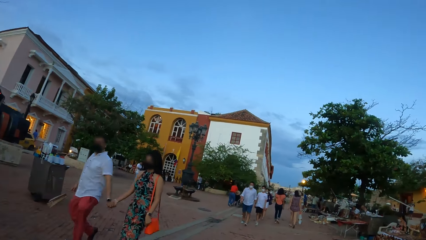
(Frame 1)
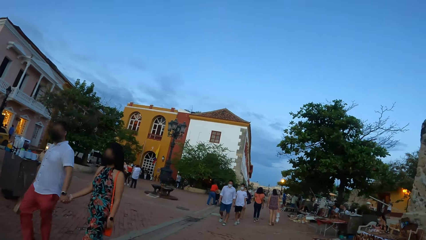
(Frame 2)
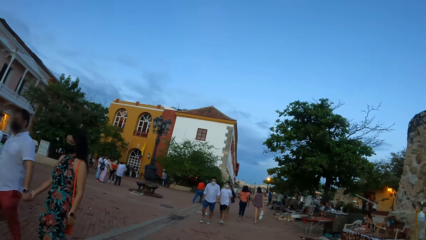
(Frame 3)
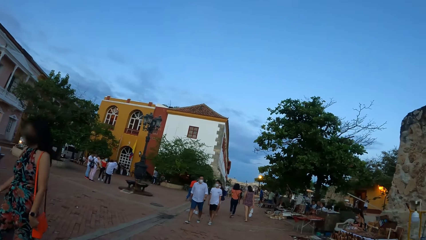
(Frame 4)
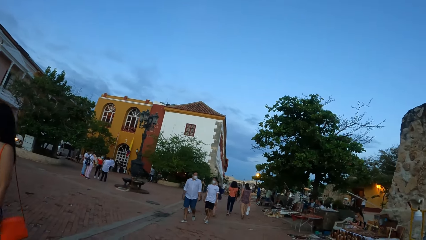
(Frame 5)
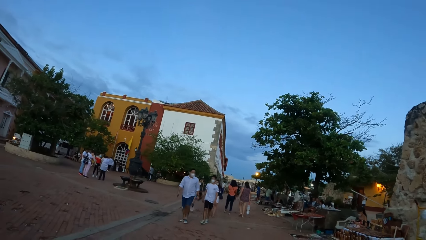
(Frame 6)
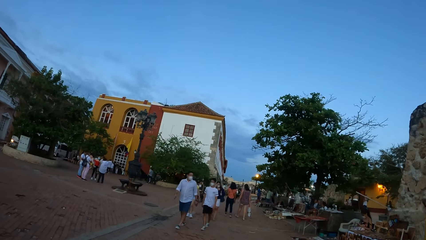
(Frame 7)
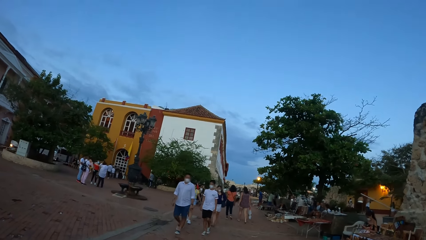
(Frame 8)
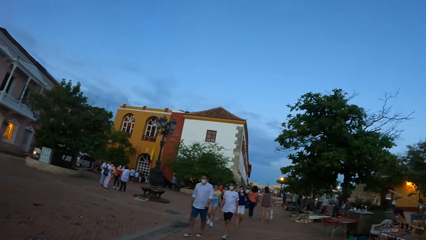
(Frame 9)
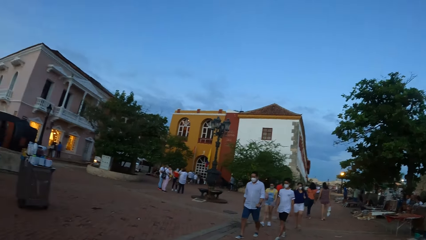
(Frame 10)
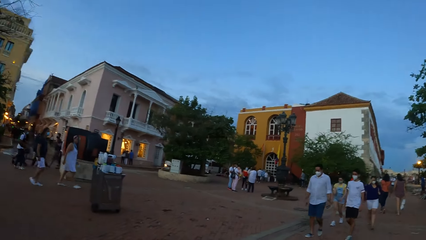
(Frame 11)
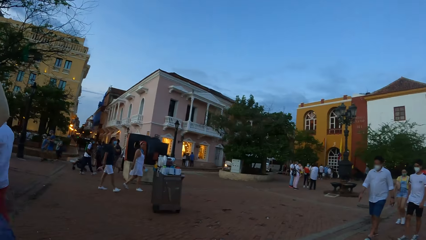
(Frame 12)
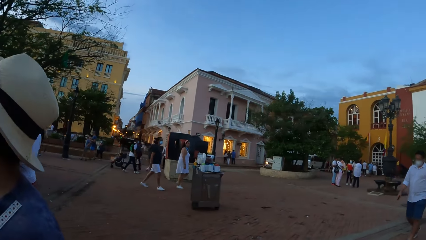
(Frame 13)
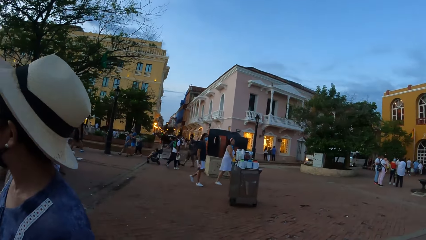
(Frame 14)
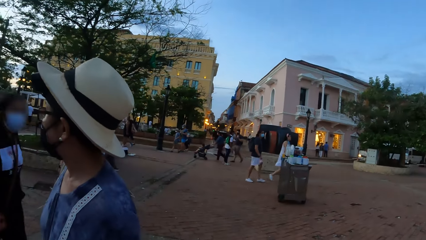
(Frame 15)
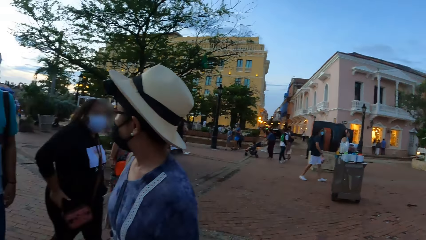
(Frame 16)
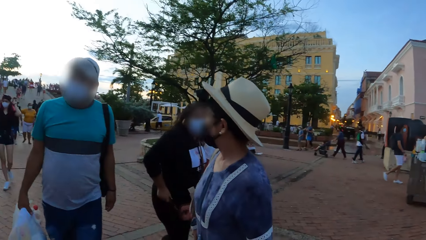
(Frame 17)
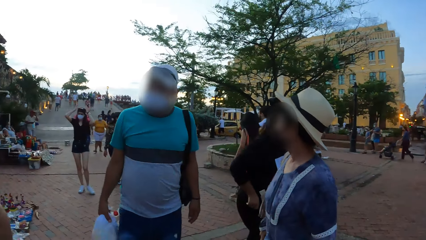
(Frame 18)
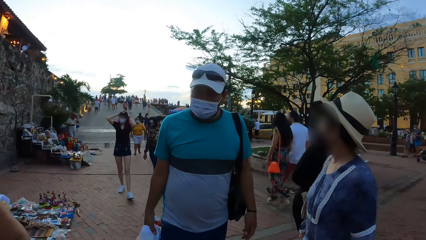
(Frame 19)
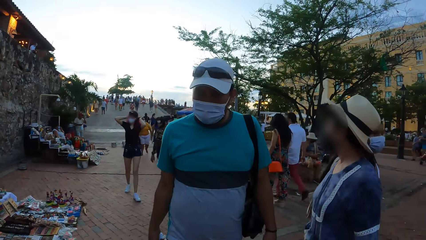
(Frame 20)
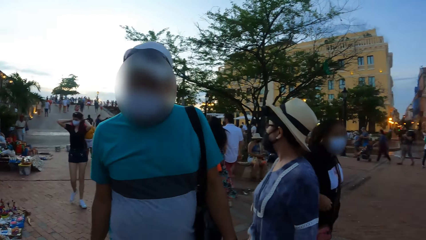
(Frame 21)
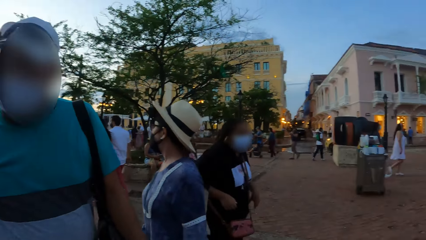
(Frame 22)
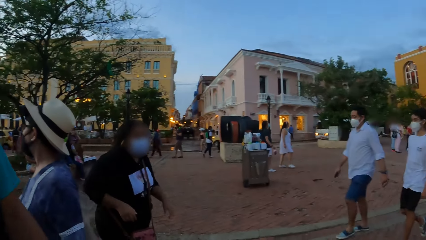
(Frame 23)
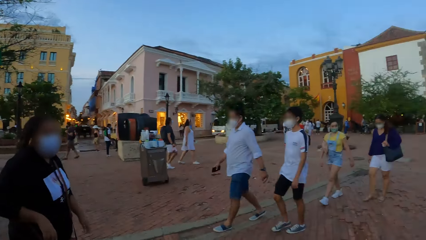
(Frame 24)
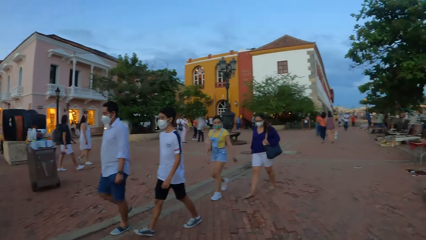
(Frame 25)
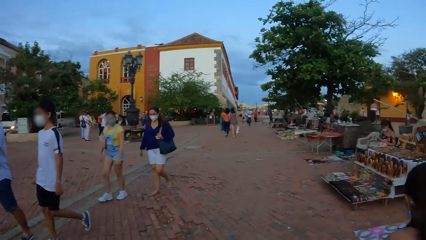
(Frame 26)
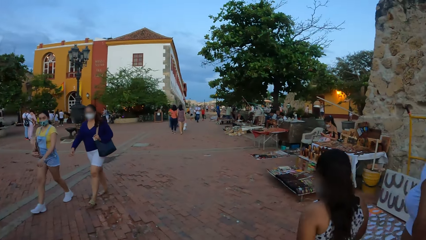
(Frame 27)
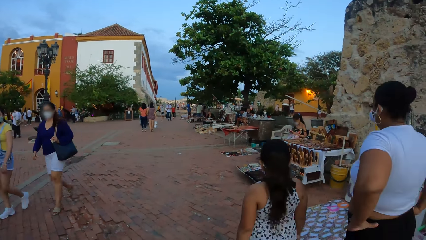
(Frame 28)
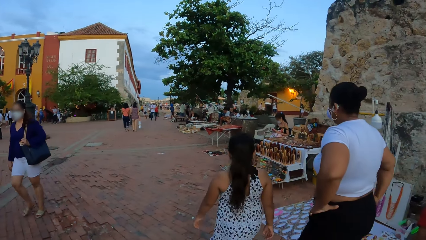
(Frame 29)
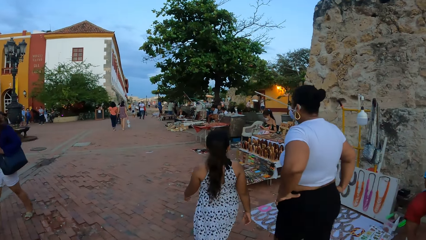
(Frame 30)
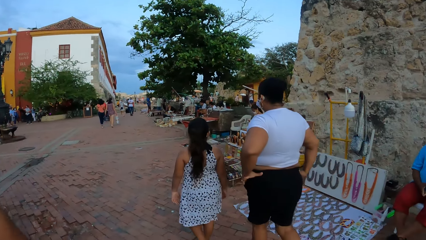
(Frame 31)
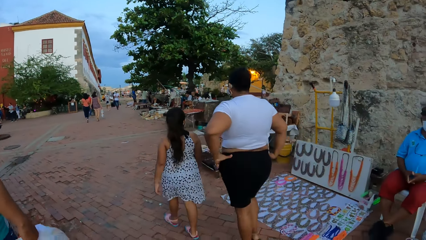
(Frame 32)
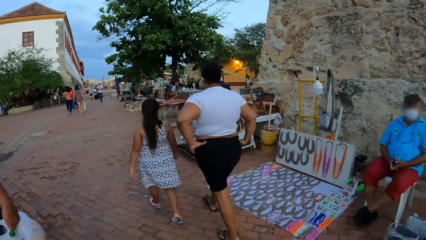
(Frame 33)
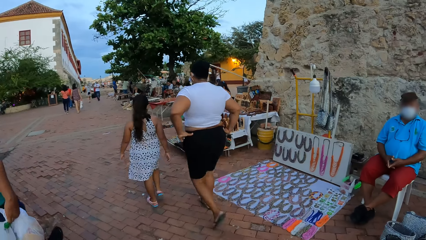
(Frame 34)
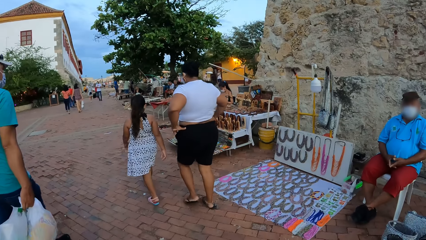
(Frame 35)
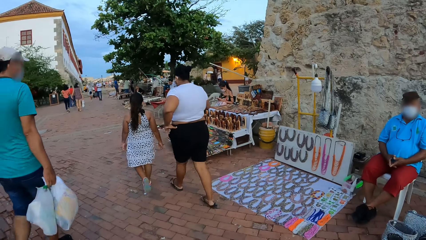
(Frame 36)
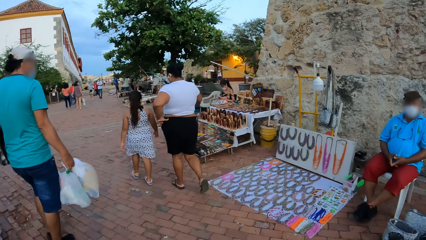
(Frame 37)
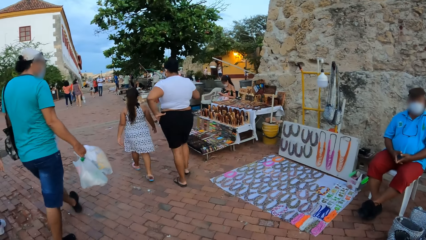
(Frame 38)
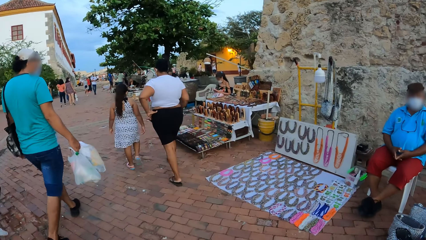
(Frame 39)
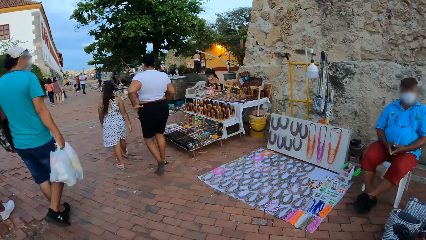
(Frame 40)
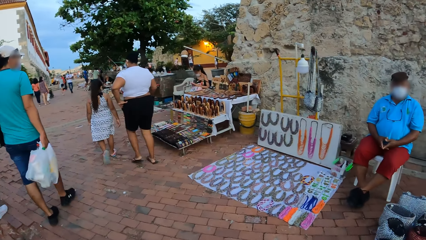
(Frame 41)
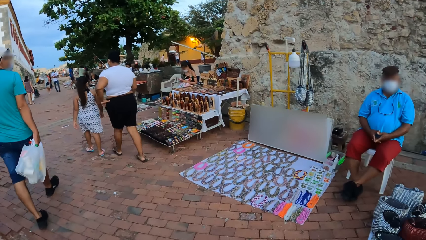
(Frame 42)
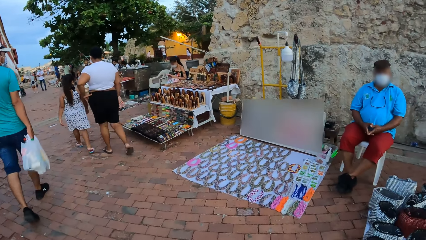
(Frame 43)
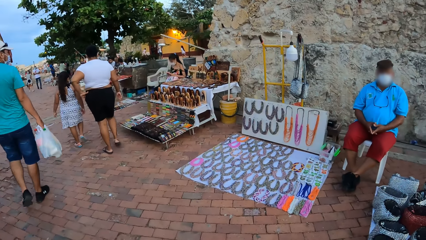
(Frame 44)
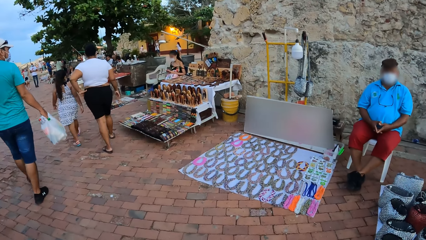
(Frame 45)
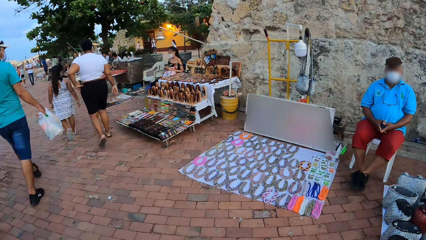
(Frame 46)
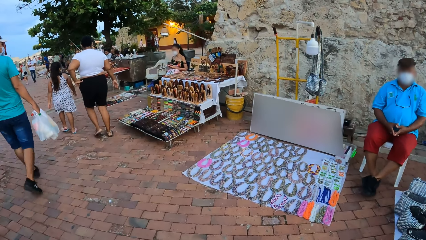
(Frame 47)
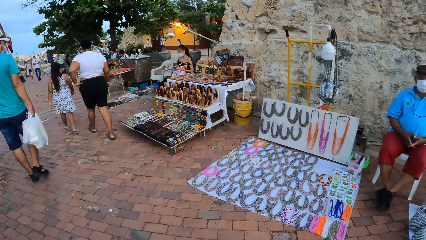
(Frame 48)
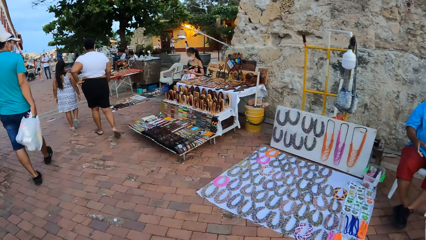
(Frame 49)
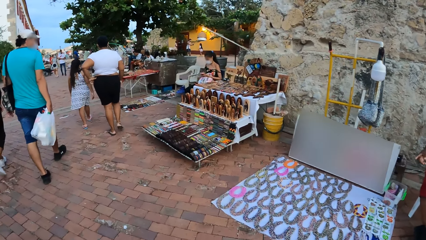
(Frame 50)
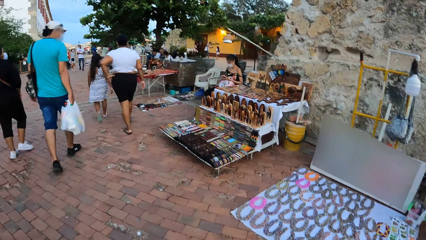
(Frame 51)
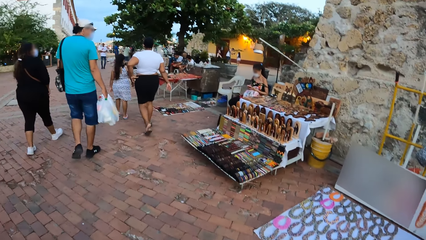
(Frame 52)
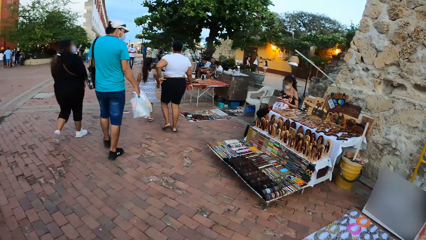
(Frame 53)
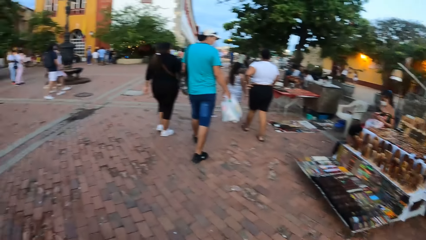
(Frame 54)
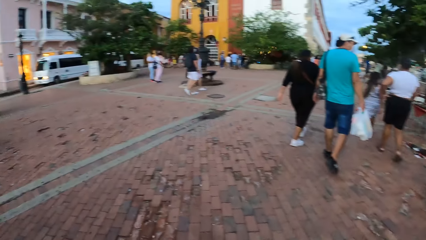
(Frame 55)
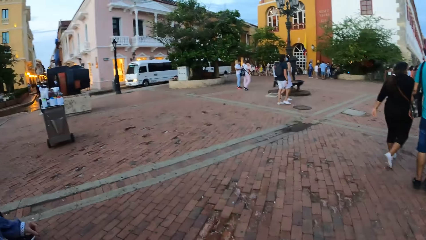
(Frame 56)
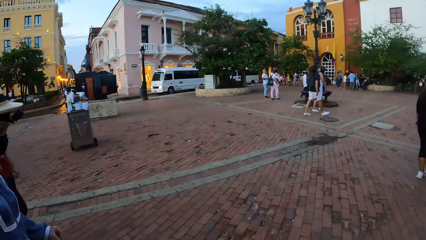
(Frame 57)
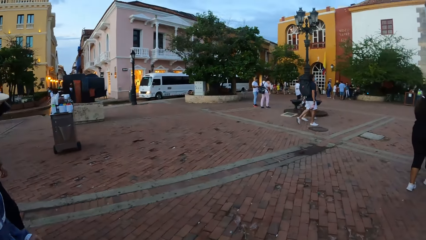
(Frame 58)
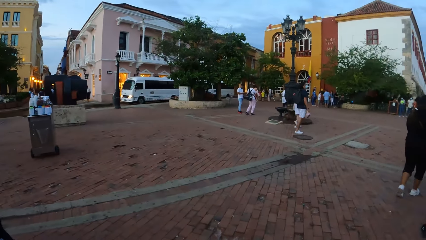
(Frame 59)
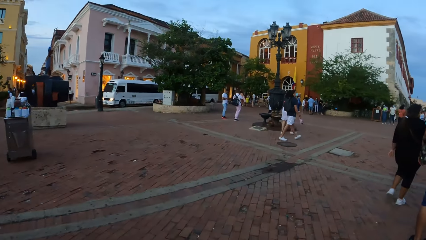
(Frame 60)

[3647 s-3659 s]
The camera wearer looks around. They walk around.

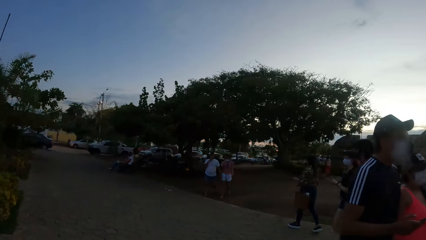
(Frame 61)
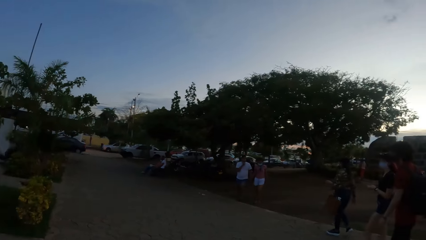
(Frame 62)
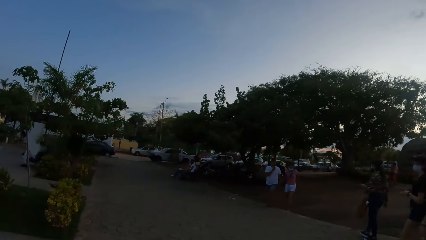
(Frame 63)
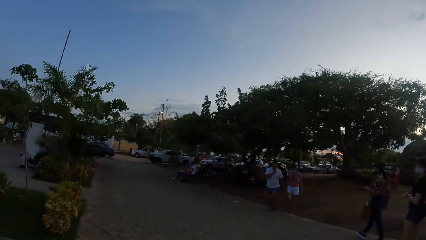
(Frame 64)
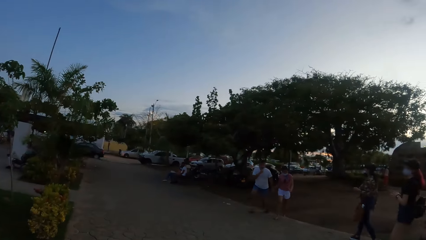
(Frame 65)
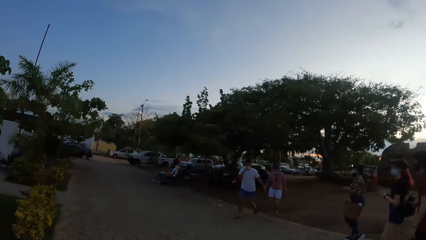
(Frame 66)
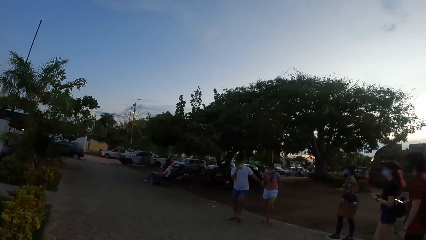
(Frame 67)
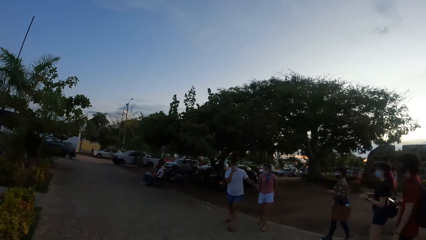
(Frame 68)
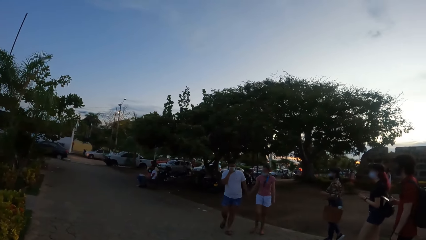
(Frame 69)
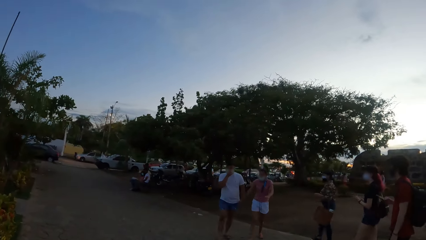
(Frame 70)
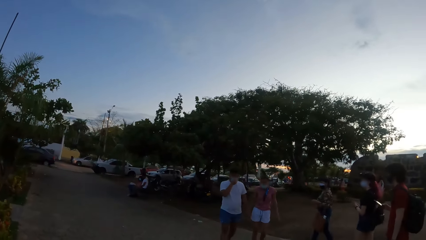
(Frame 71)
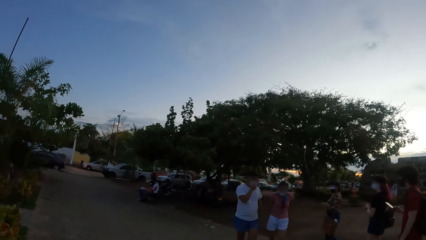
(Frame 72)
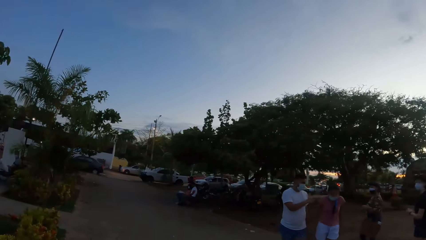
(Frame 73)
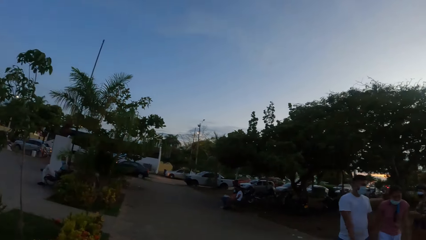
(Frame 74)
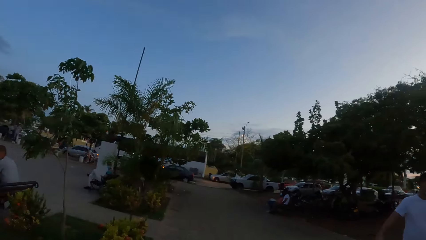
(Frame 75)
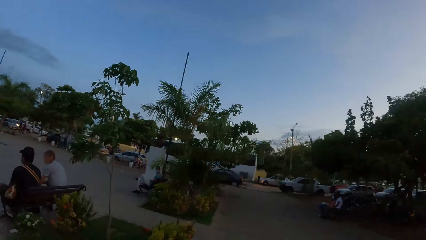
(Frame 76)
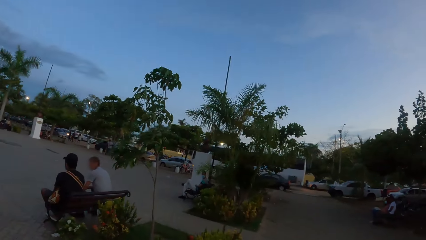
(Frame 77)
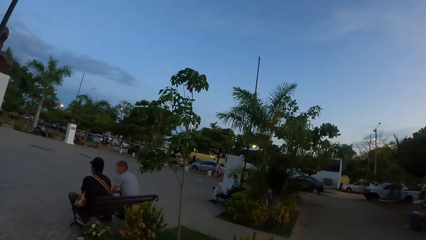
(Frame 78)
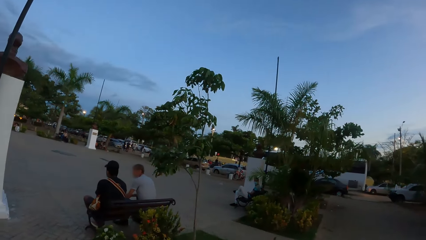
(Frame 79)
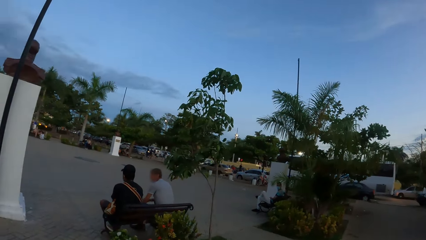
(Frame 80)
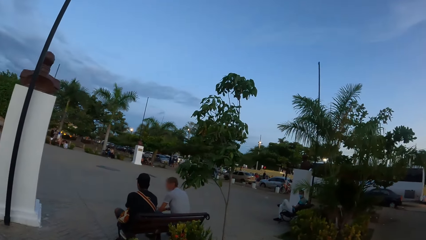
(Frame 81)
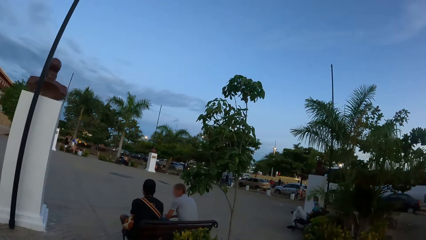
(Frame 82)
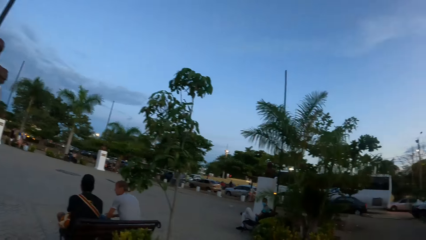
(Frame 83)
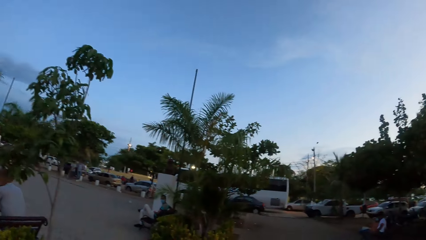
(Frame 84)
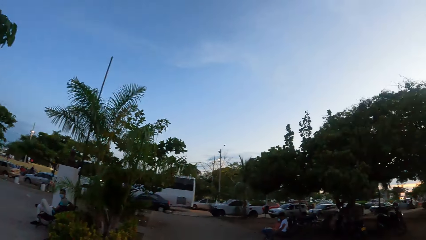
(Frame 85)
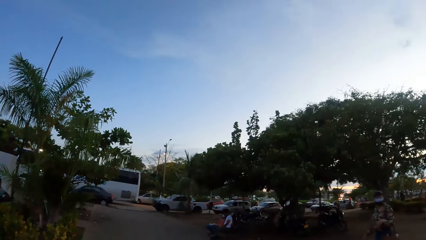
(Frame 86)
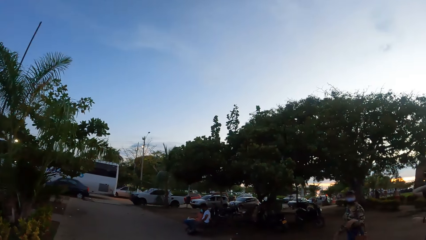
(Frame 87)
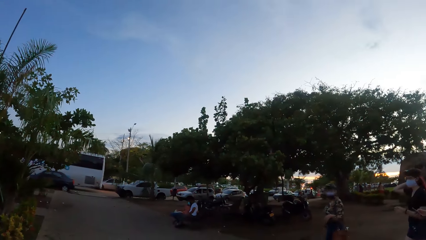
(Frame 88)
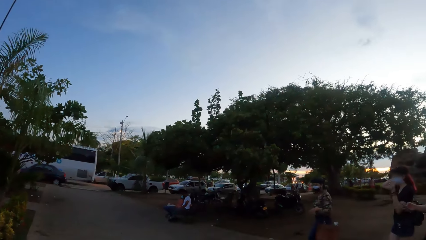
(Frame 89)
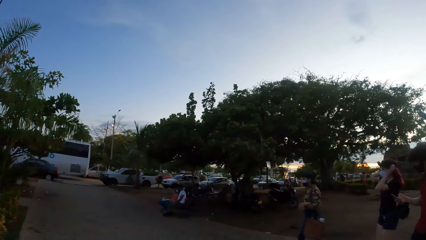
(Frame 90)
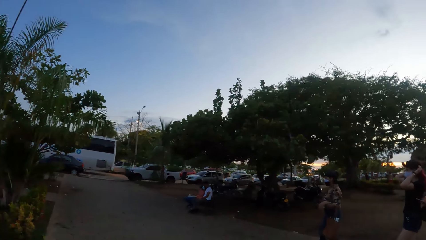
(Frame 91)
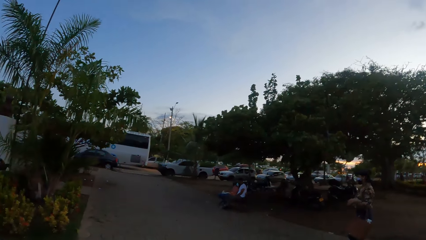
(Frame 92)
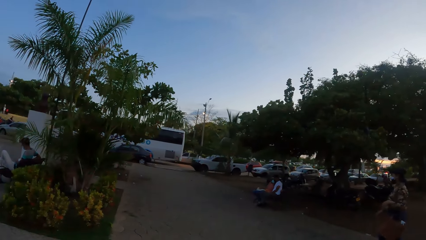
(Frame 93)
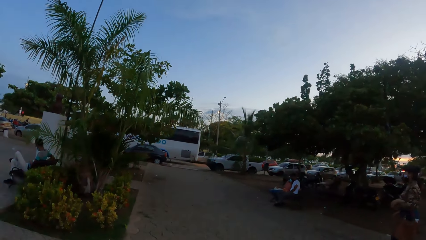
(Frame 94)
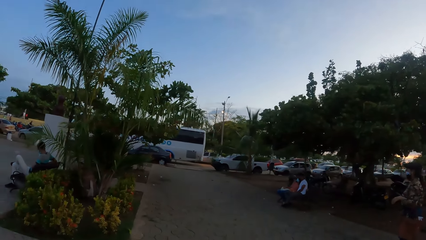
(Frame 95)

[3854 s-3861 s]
The camera wearer walks on the pavement and looks around. They walk on the pavement and look around again.
